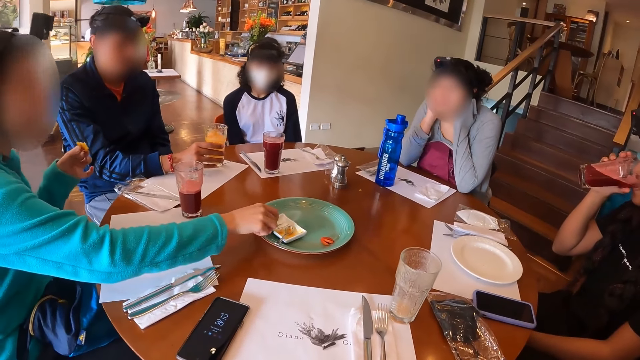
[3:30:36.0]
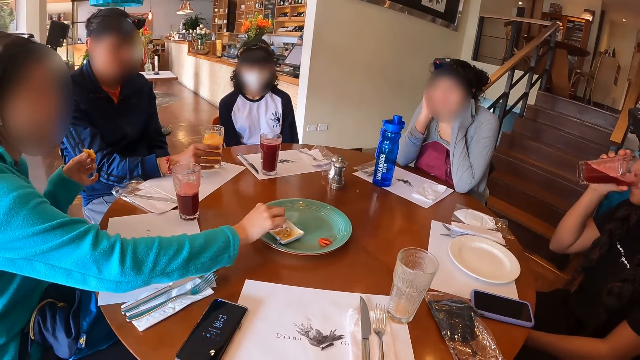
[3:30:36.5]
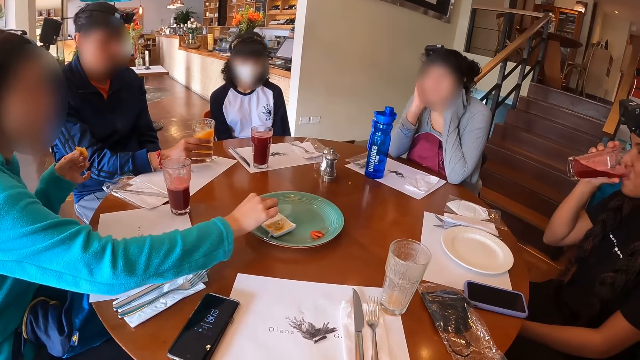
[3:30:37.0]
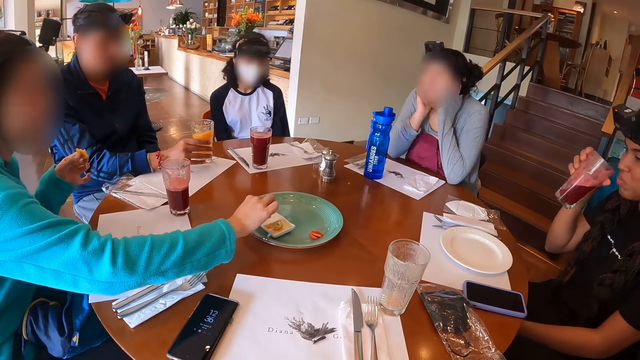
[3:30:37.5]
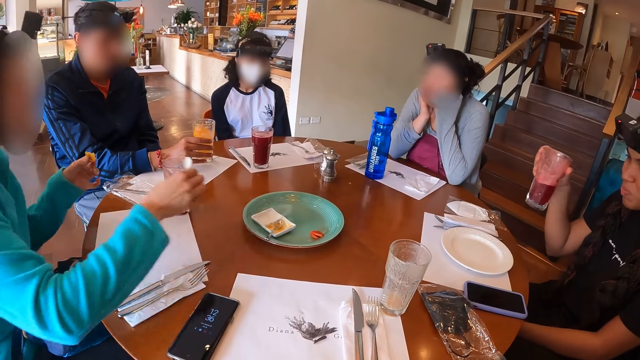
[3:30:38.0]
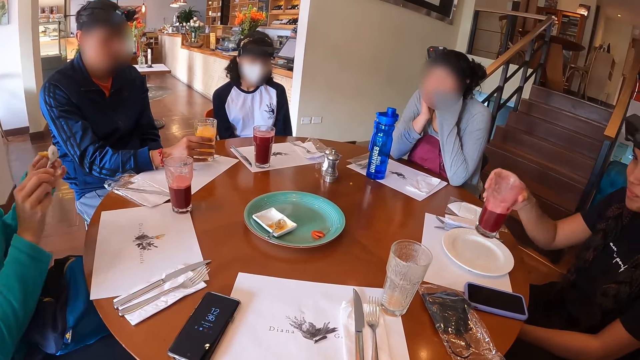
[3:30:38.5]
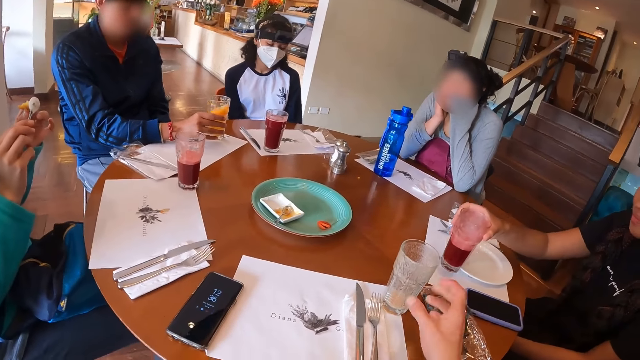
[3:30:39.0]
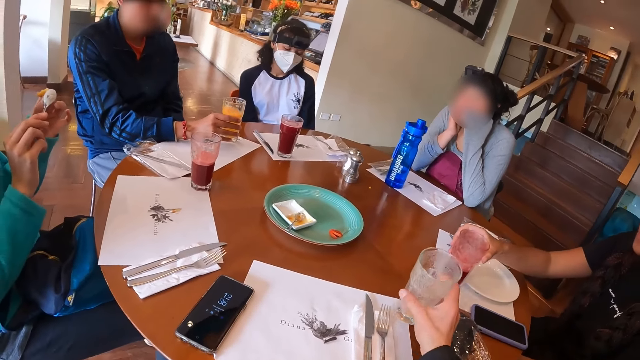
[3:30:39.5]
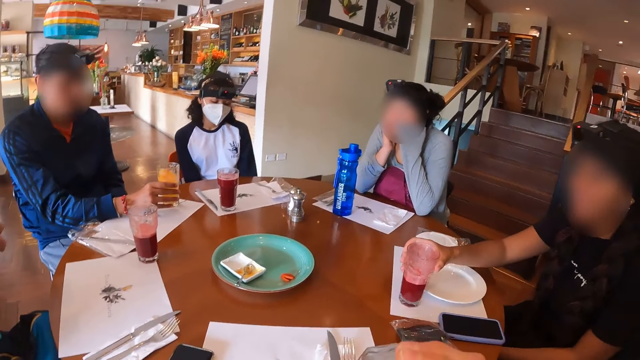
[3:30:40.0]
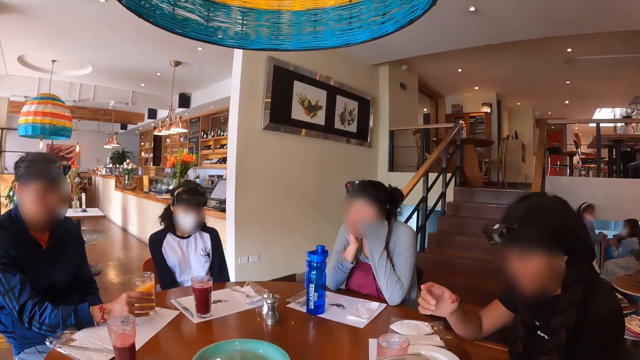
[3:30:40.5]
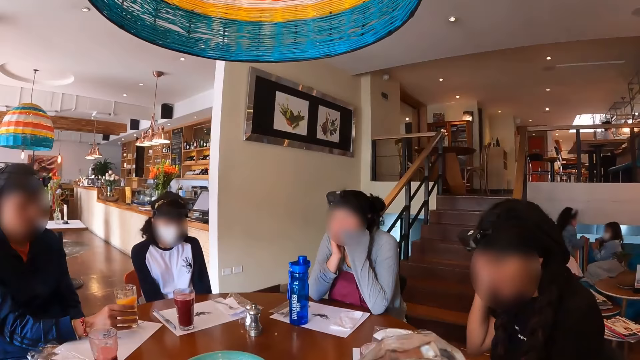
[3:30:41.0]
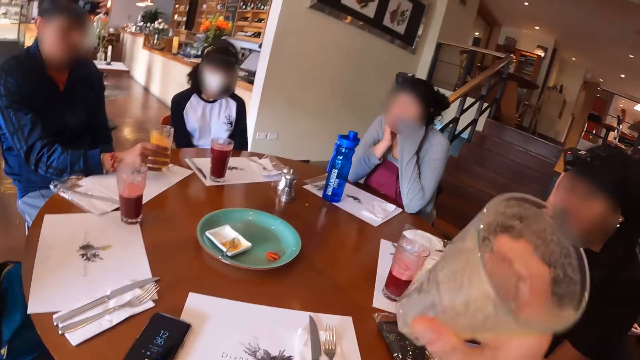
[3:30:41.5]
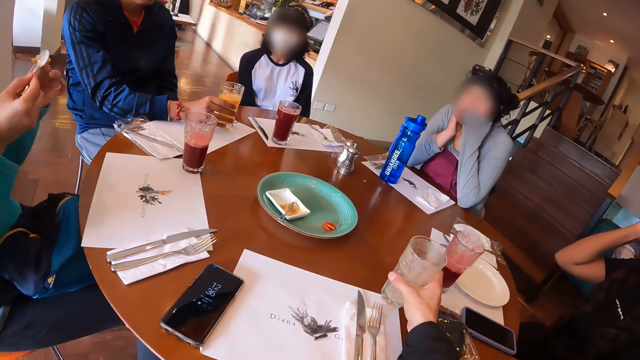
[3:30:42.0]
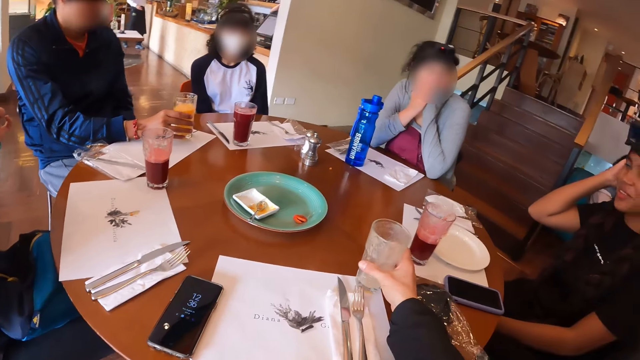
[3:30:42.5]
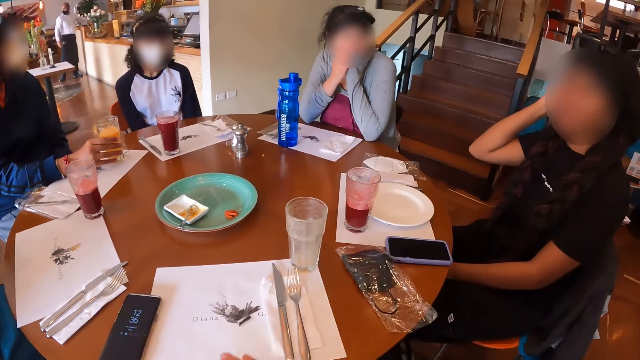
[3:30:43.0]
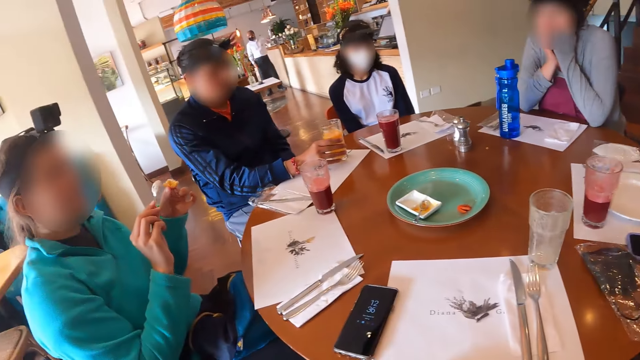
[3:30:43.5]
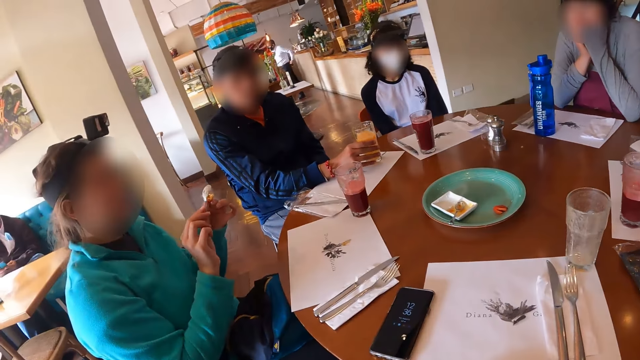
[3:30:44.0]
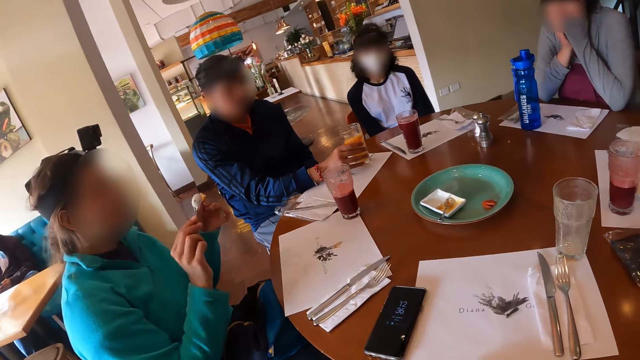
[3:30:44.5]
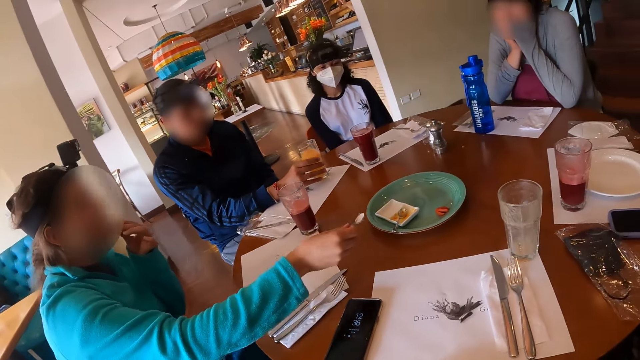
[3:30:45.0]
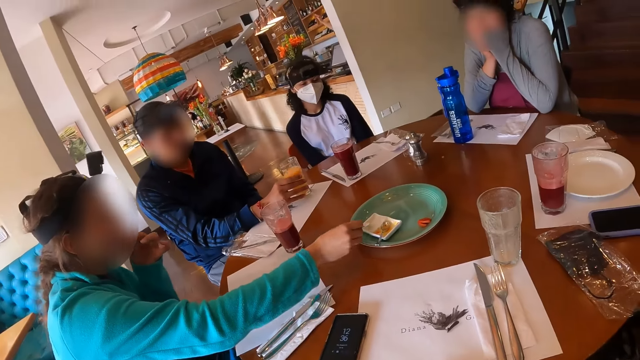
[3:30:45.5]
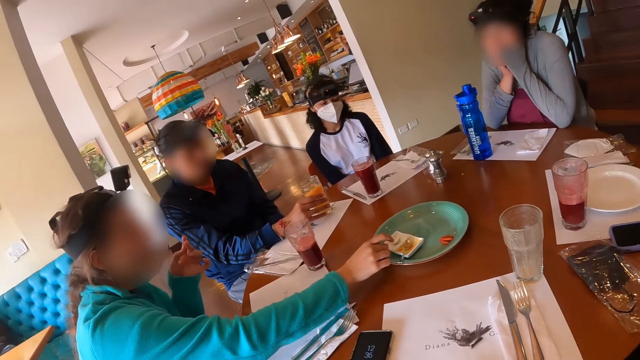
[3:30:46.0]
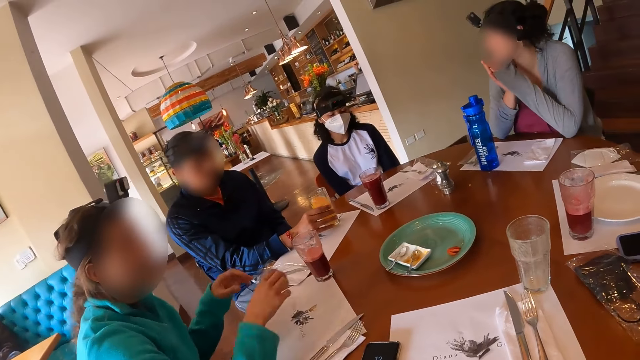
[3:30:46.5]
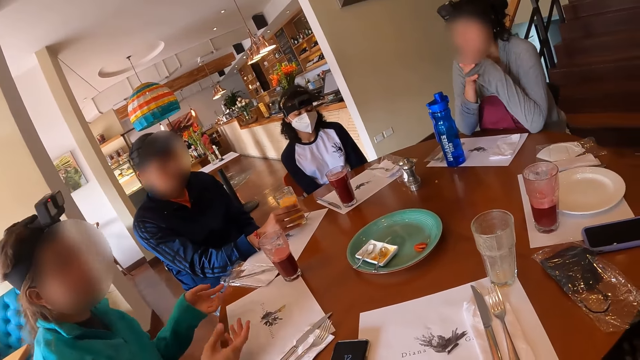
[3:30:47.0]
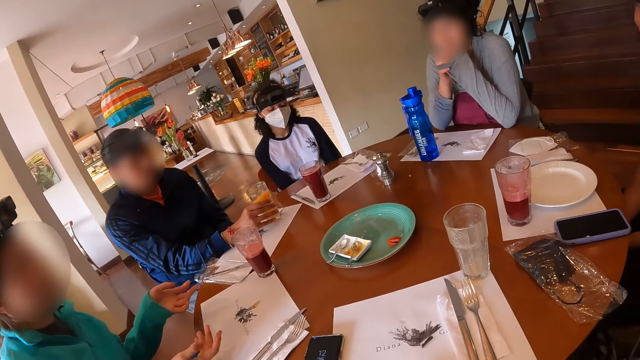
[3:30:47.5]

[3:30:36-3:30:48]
A woman picks up a spoon. She scoops cream from the plate with the spoon in her right hand. Another woman drops the cup on the table with her right hand. The first woman applies cream on the snack piece or cheeseball. The camera wearer carries a cup or glass from the table with her right hand. She drinks from the glass. The other woman touches her head. The camera wearer drops the cup on the table with her right hand. She looks around in the restaurant. The first woman pours the cream on the cheeseball with the spoon in her right hand. She drops the spoon in the plate with her right hand.

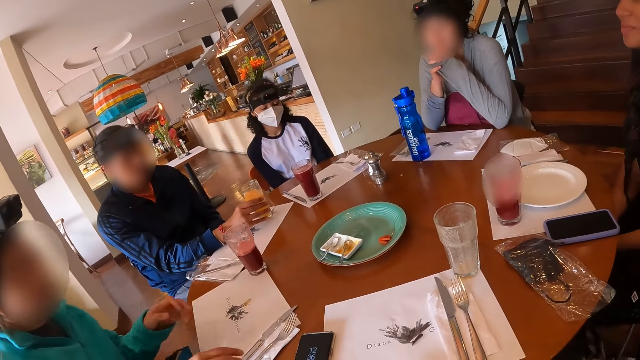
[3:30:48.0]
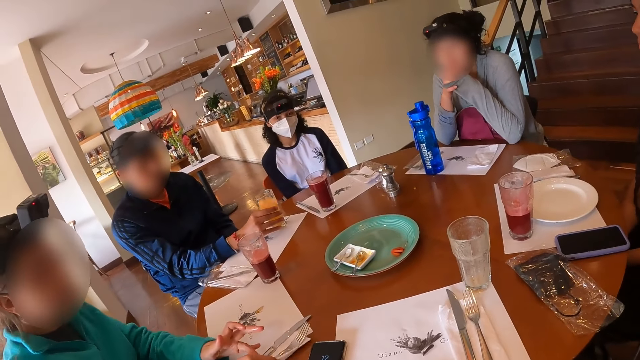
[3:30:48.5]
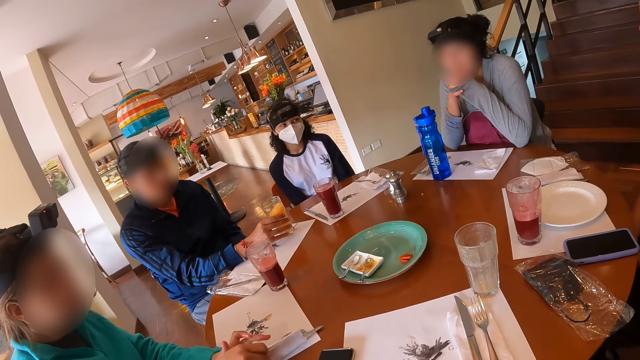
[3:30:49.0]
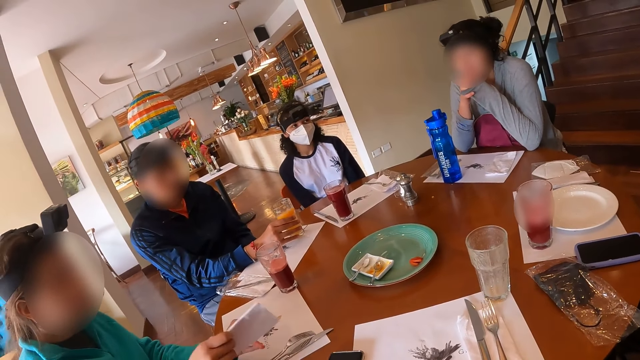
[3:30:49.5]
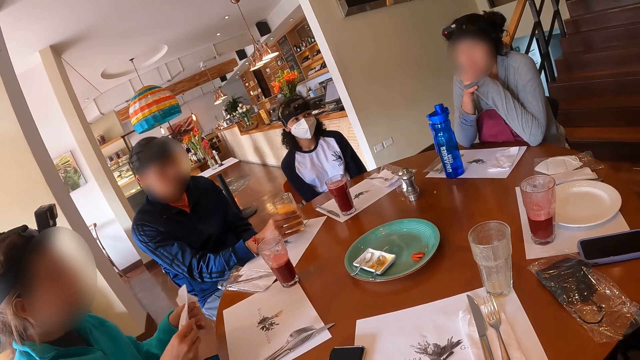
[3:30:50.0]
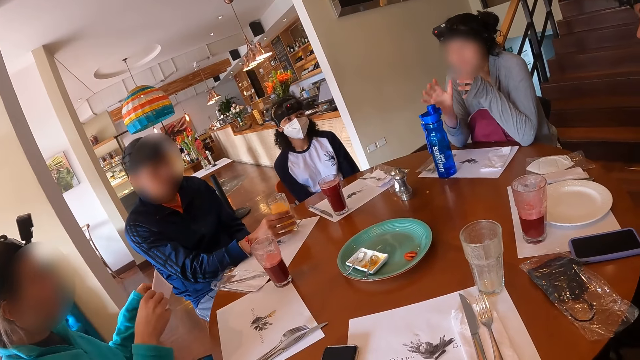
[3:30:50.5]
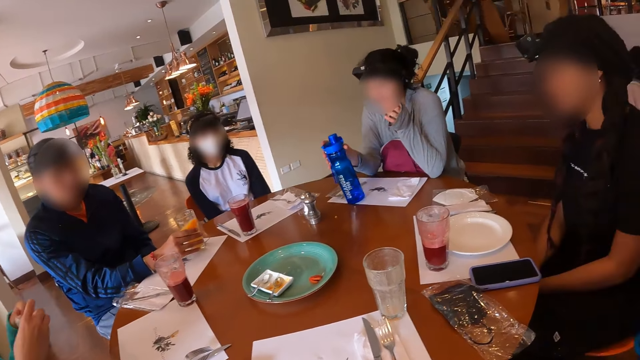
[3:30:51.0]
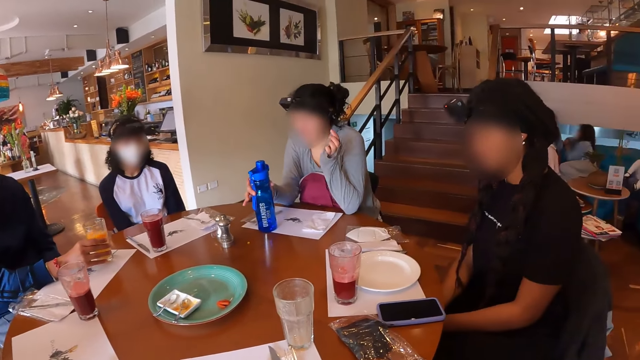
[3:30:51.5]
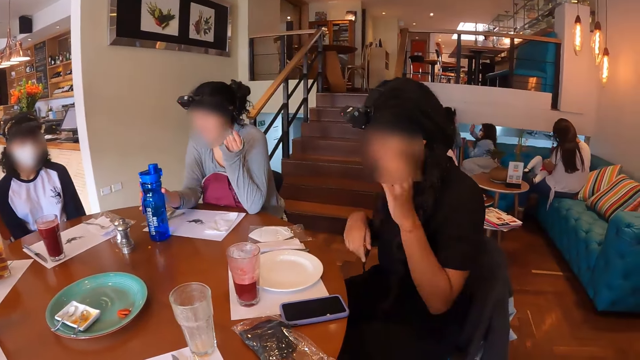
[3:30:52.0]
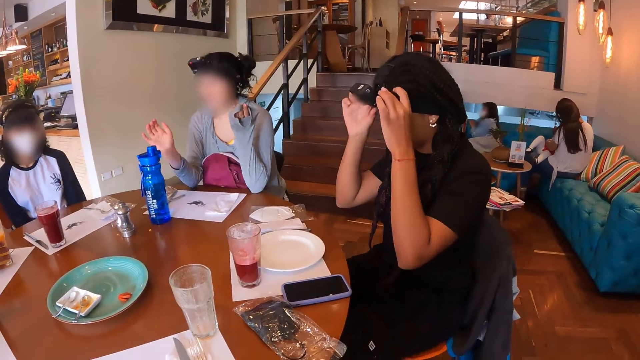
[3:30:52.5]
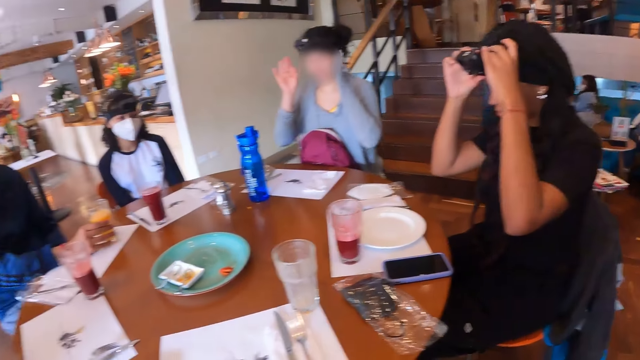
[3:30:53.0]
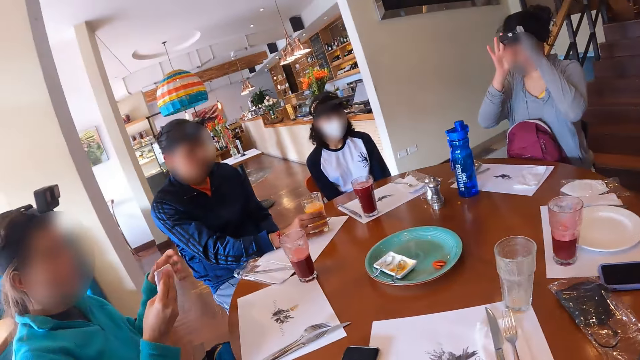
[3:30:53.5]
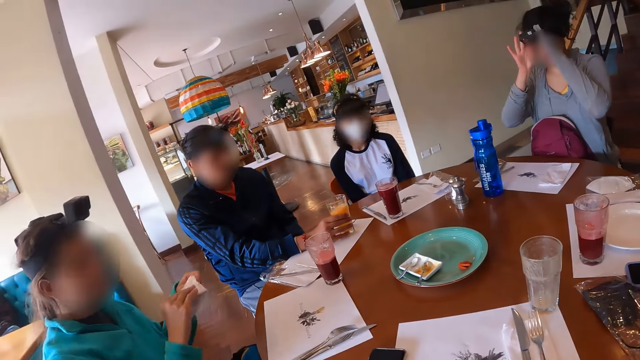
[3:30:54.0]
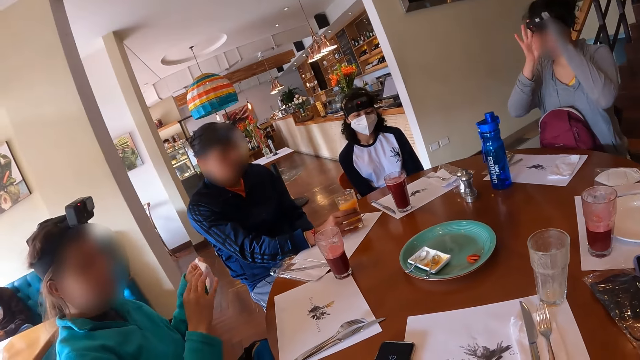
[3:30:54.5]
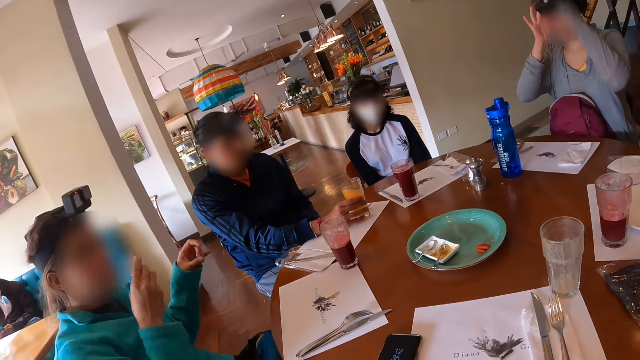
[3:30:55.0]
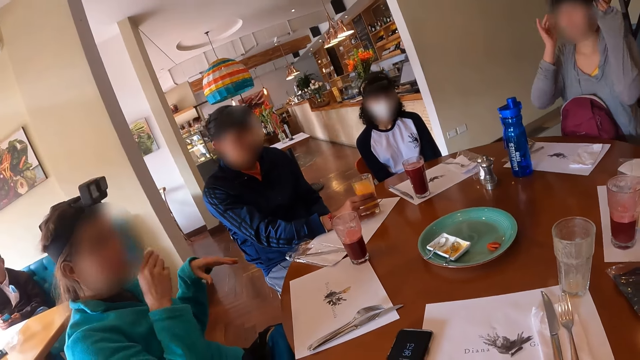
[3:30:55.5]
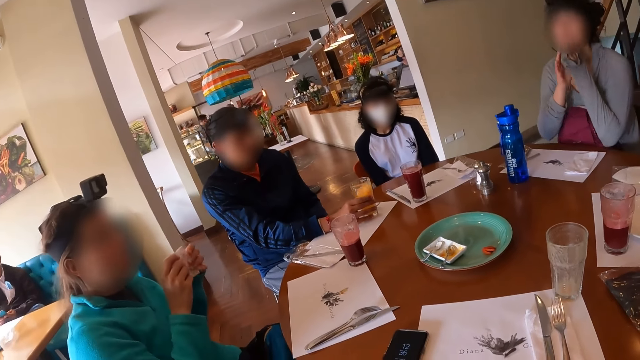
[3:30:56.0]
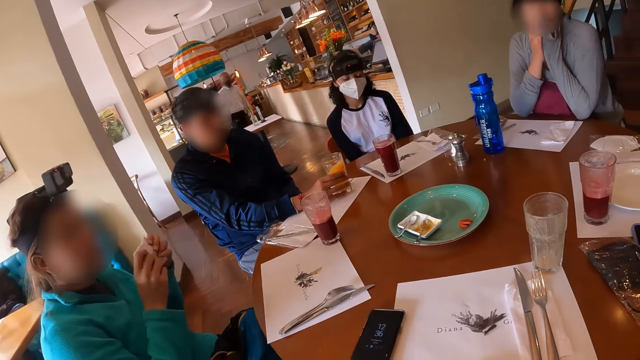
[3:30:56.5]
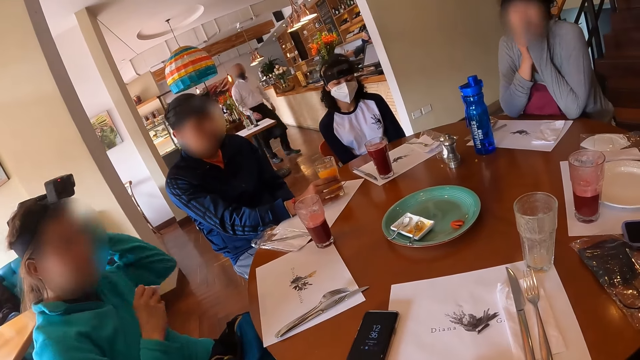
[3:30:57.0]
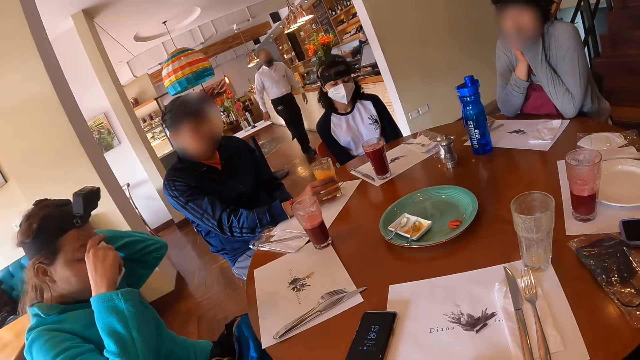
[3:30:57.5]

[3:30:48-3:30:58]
A woman carries a handkerchief or serviette from the table with her right hand. She adjusts the serviette. A person adjusts a bottle on the table. Another person adjusts the camera on the head. The first person adjusts the camera on the head. The woman wipes her mouth.
